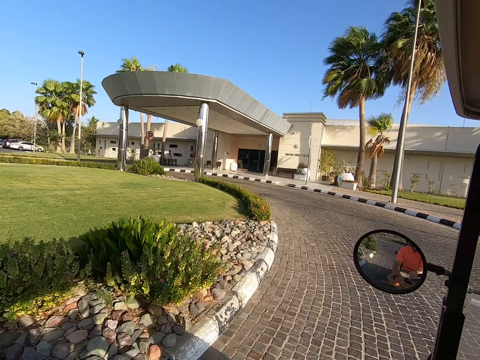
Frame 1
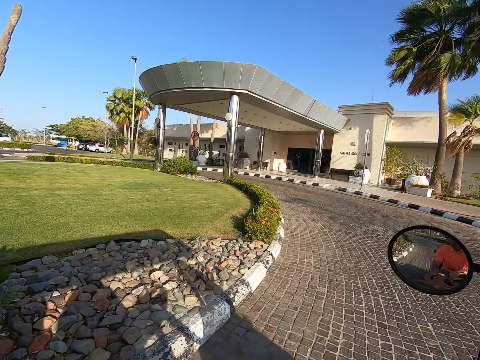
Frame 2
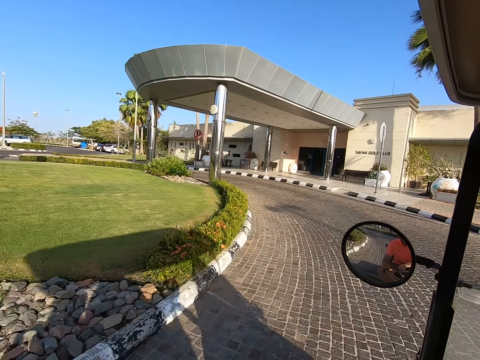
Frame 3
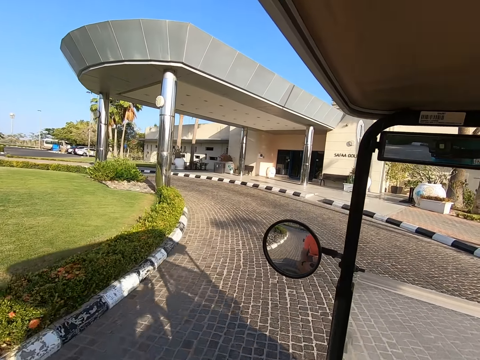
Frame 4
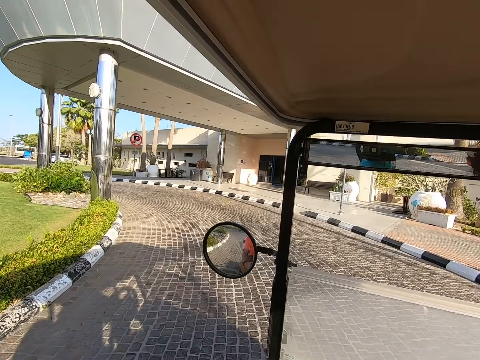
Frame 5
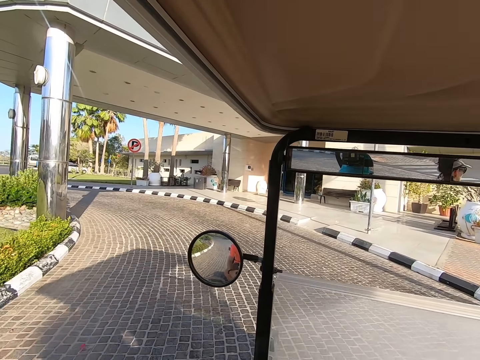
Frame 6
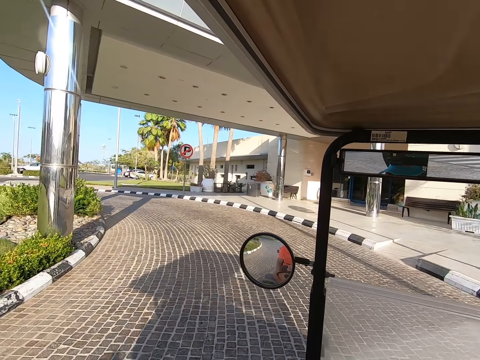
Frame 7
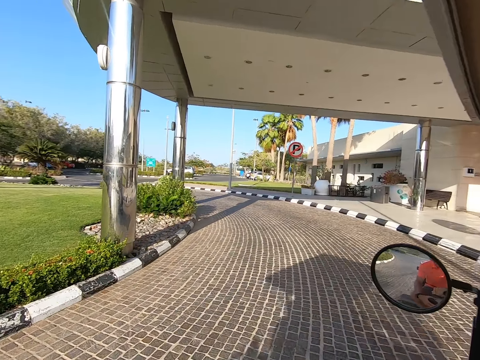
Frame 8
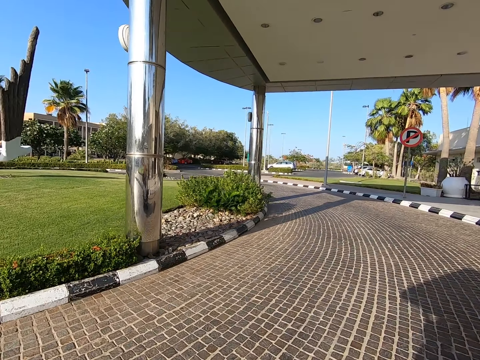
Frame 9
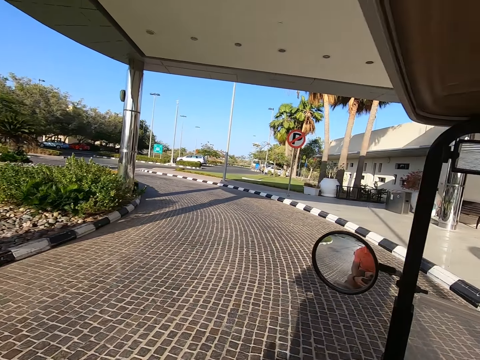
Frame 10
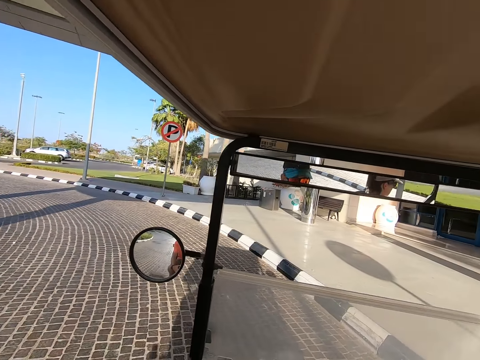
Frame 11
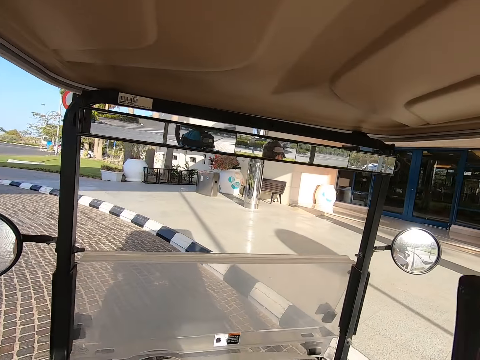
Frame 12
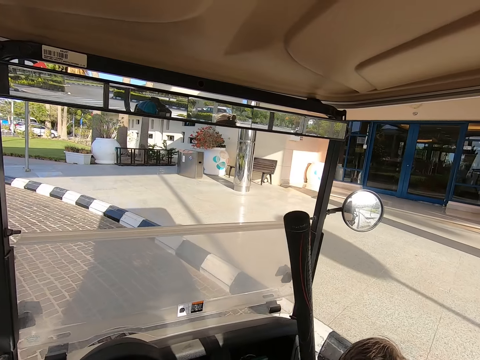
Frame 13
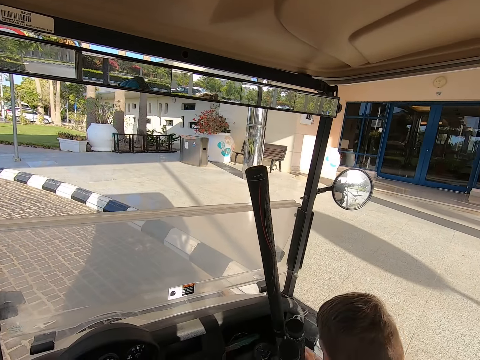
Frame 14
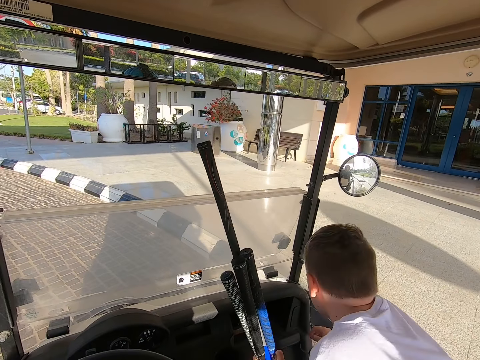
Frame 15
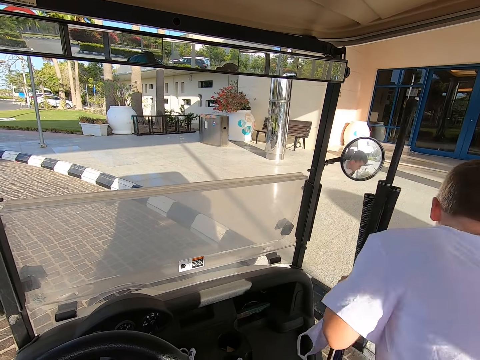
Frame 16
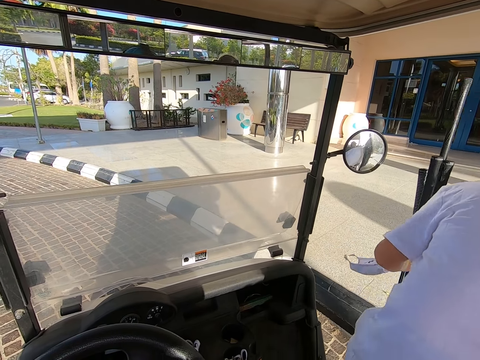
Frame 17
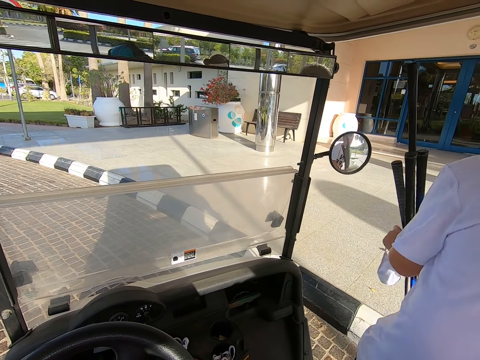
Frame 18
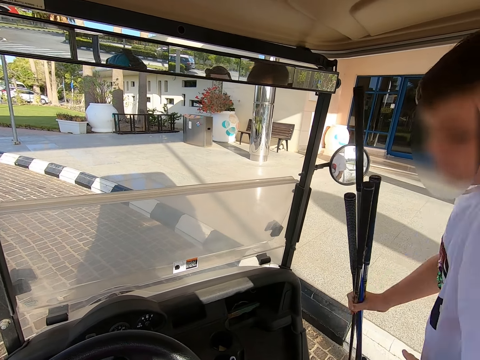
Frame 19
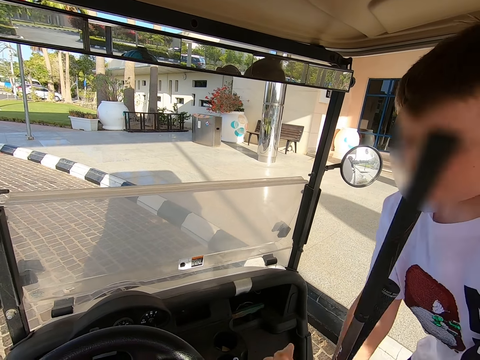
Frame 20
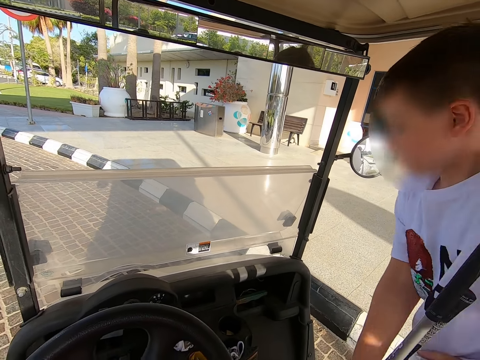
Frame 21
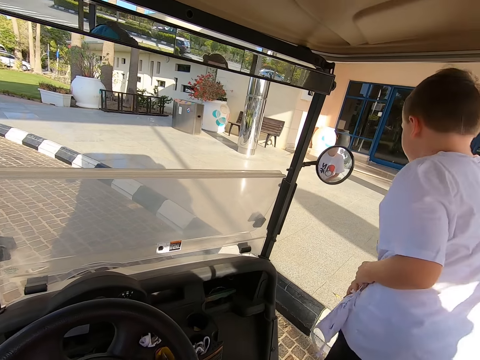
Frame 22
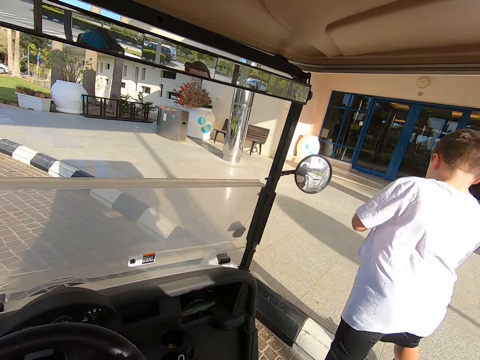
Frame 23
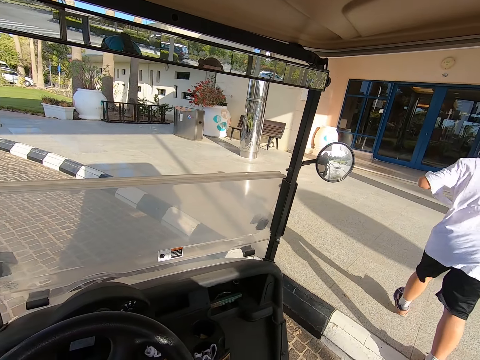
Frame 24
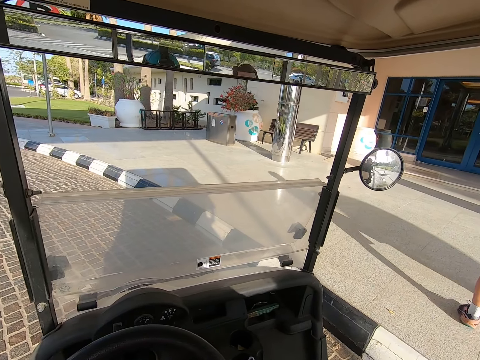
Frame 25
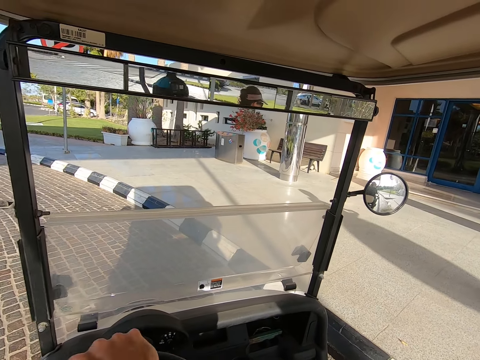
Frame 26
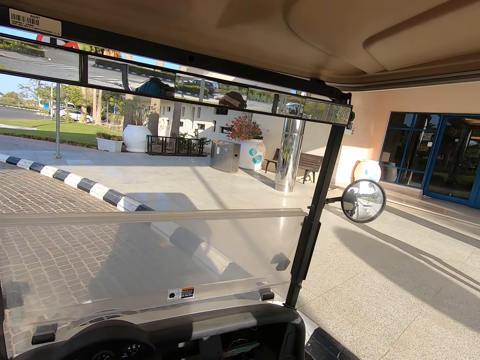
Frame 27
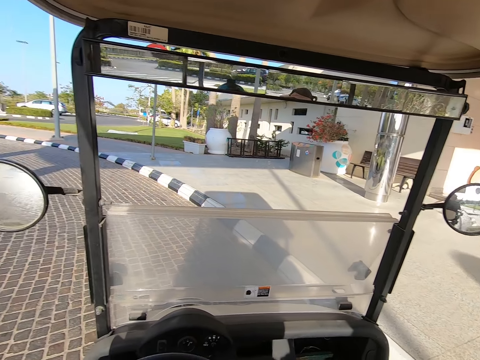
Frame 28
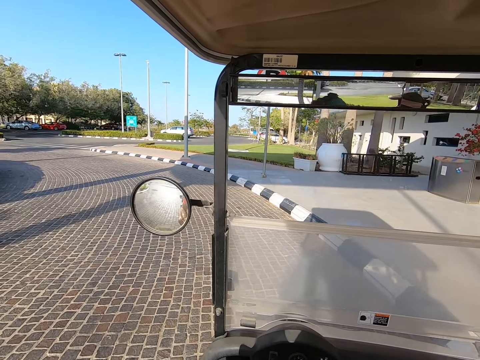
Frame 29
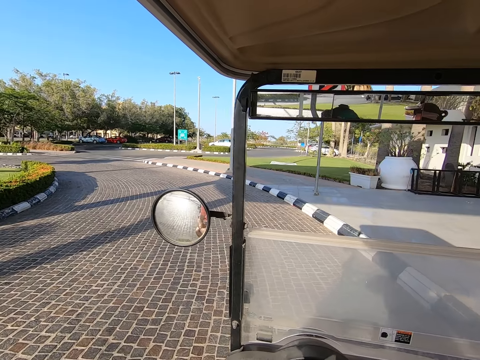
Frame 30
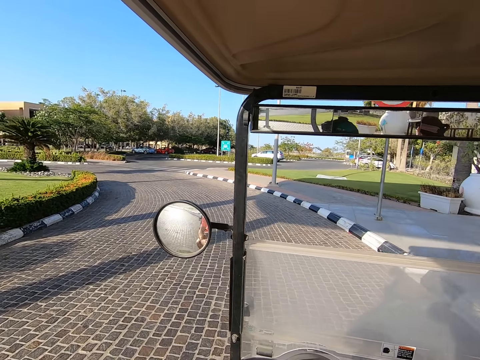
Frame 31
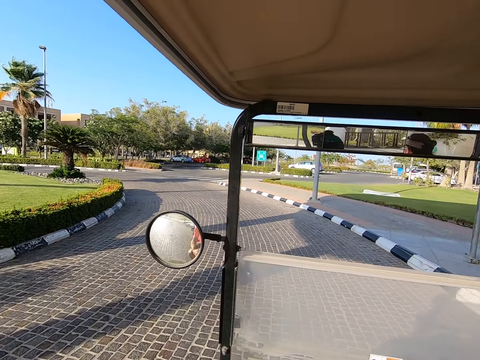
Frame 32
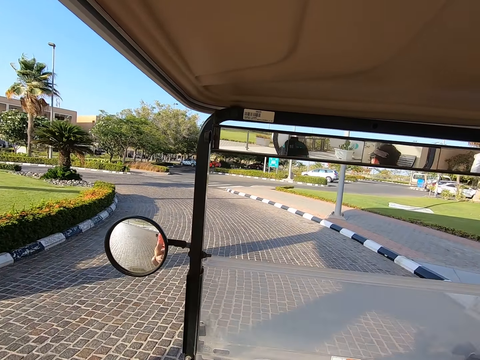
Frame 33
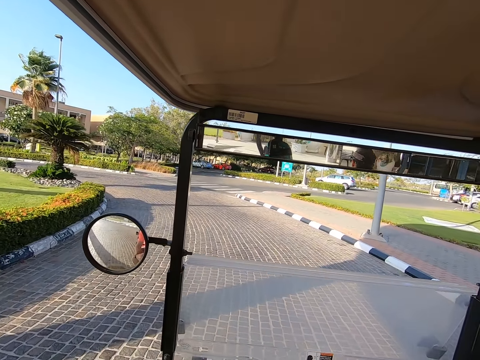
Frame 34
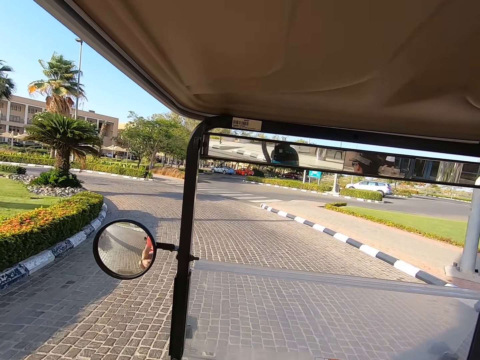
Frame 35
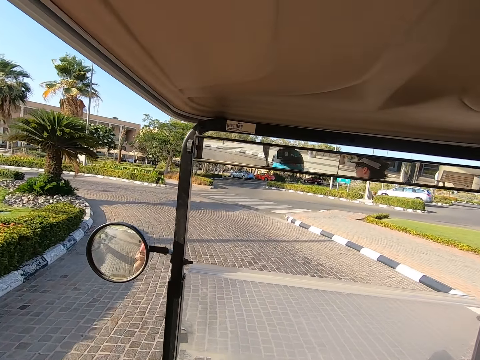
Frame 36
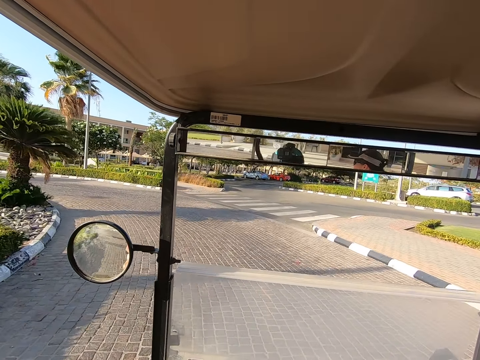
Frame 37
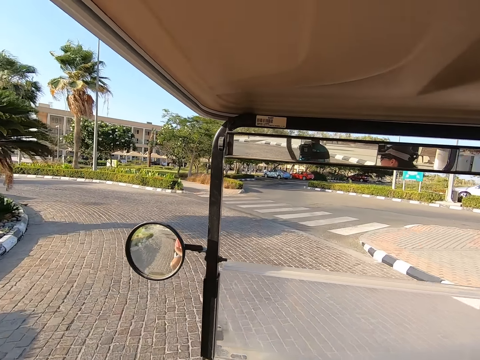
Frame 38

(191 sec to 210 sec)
The camera wearer stares around on the road. They stop the tuk tuk or car on the road. A person gets out of the car. The camera wearer keeps the black pipes in the tuk tuk. The person walks around. The camera wearer puts on the tuk tuk. They drive on the road.

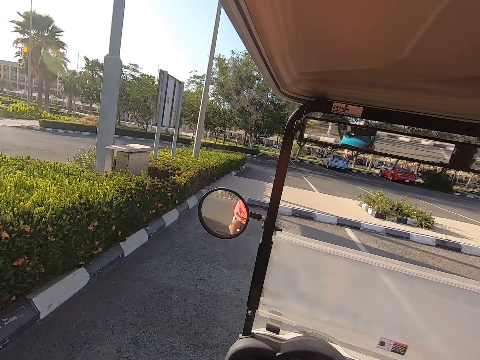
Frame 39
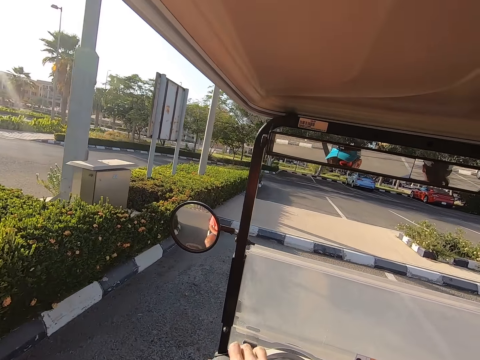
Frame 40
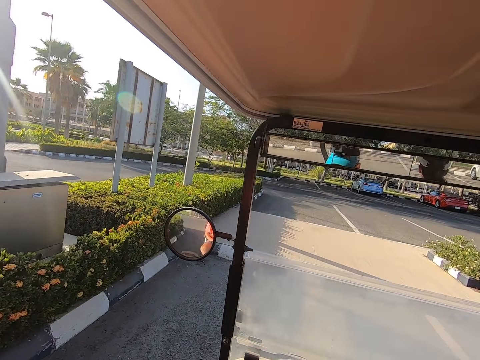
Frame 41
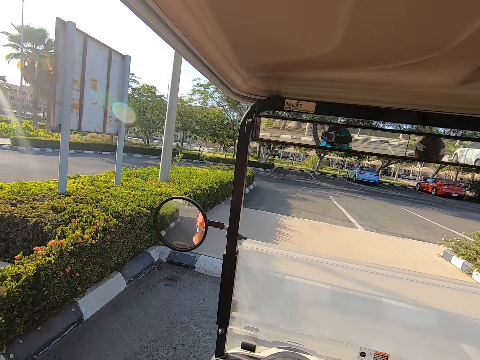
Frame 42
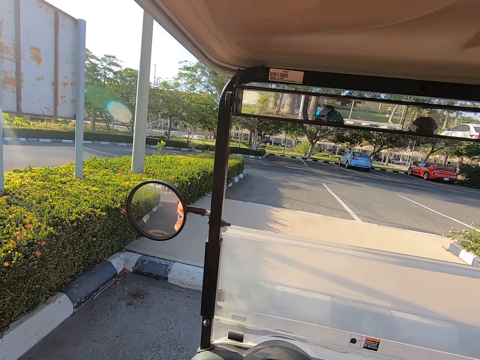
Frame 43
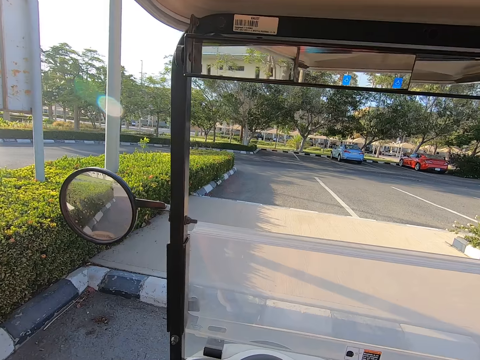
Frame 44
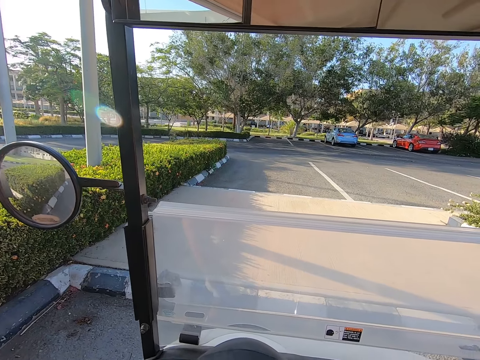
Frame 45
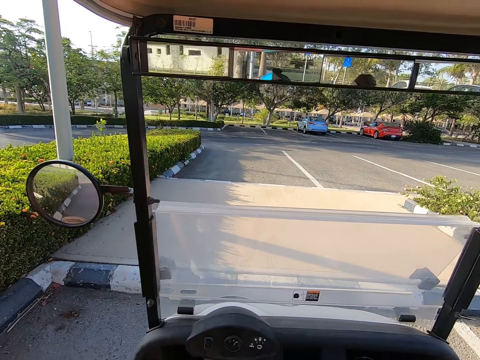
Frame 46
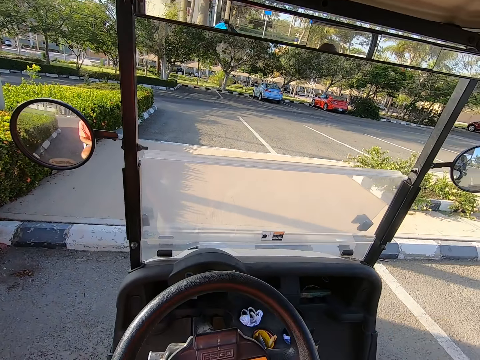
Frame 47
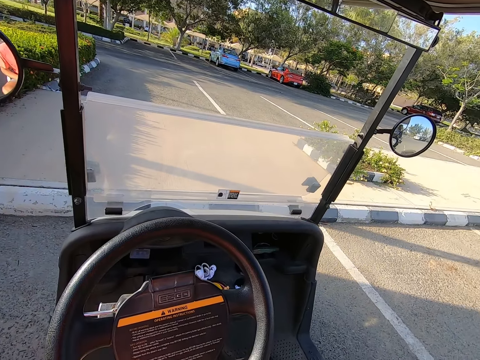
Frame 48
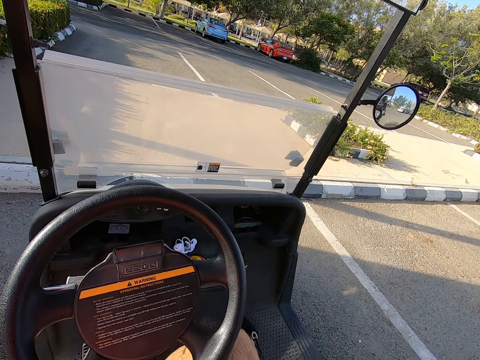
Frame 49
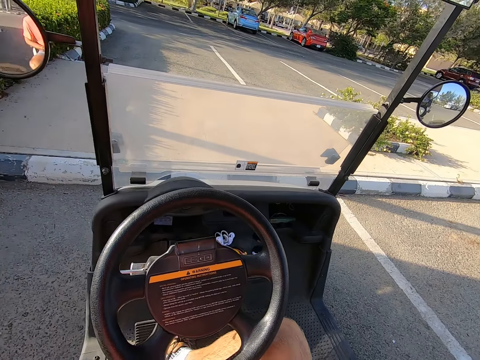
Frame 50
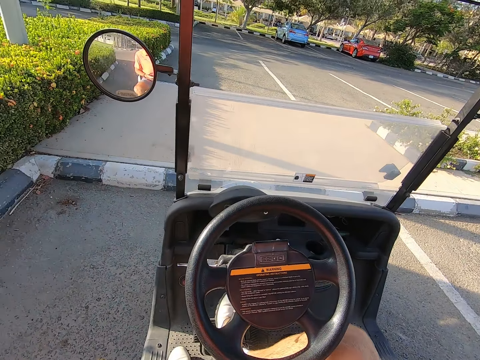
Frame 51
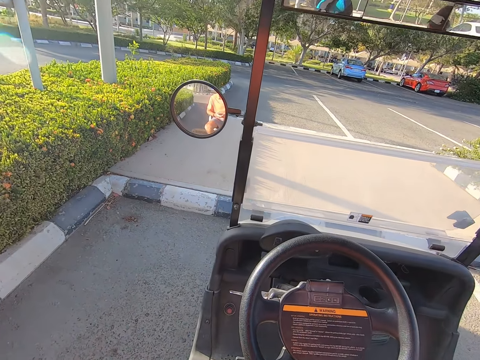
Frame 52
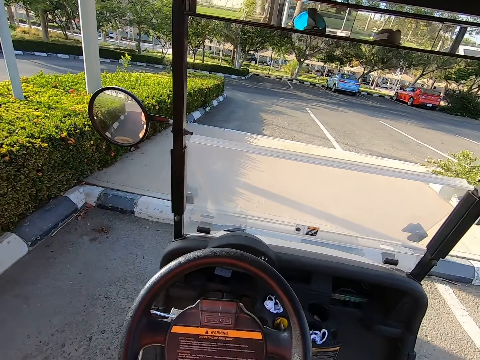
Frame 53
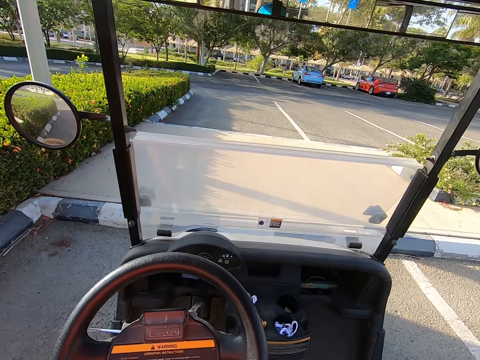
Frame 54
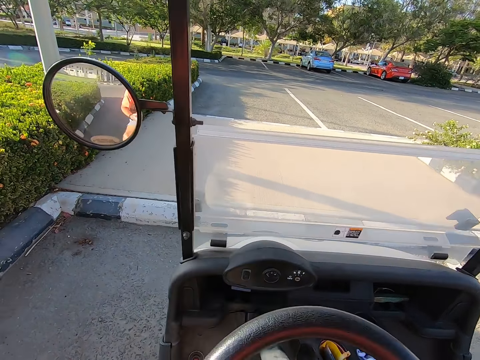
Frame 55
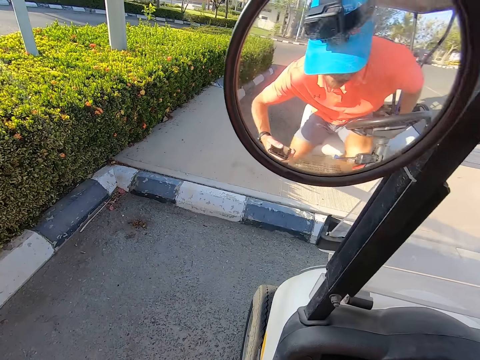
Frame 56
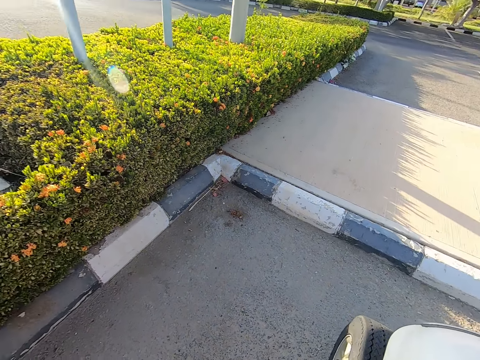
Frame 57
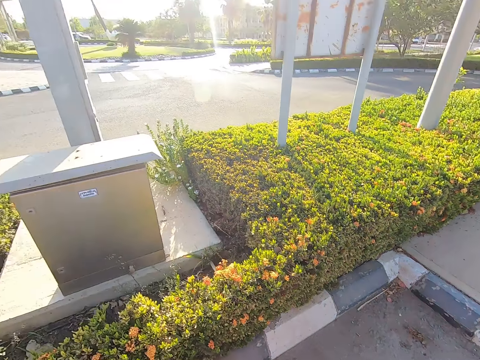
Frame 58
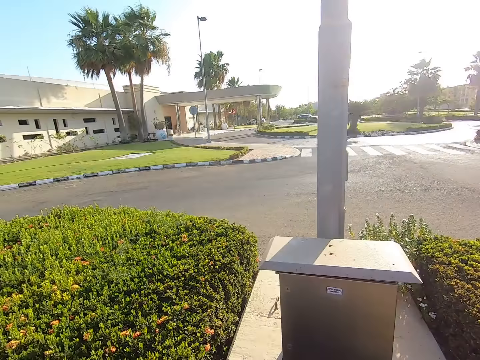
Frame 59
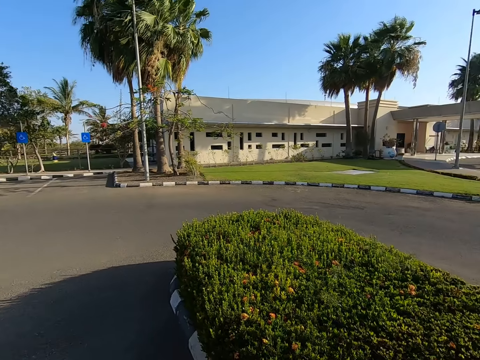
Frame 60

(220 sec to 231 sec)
The camera wearer stops the tuk tuk on the road. They look around.
